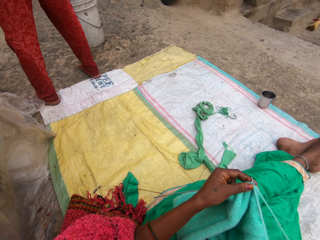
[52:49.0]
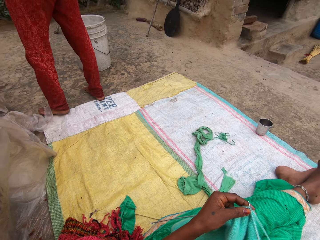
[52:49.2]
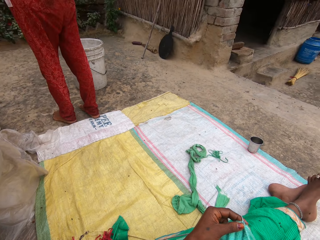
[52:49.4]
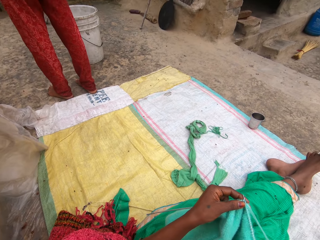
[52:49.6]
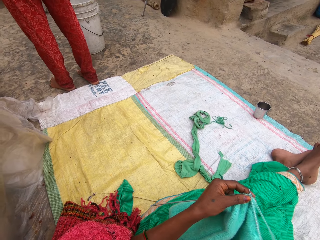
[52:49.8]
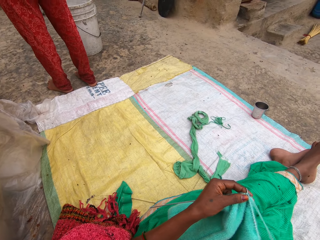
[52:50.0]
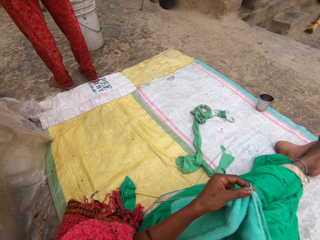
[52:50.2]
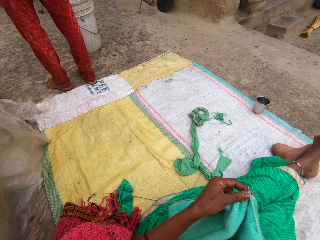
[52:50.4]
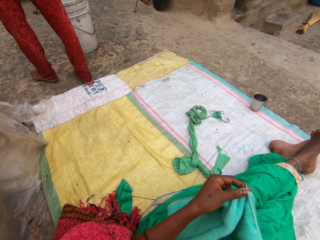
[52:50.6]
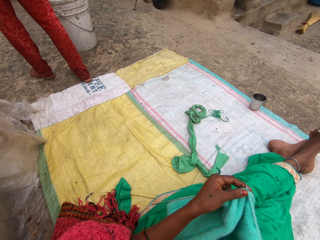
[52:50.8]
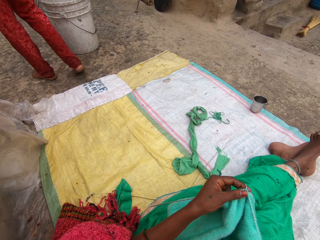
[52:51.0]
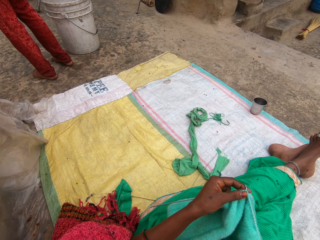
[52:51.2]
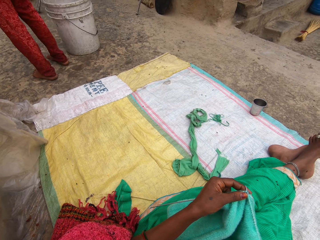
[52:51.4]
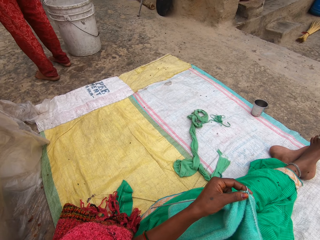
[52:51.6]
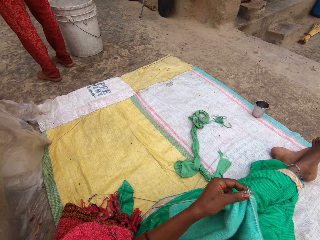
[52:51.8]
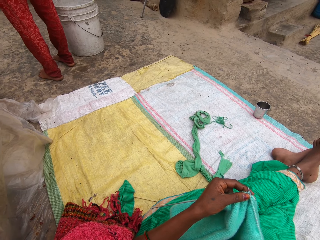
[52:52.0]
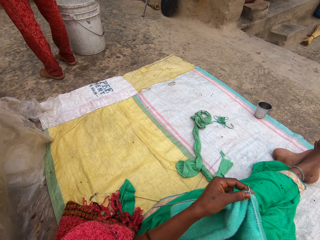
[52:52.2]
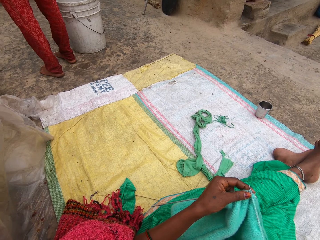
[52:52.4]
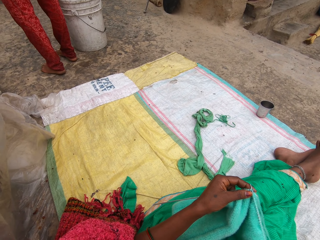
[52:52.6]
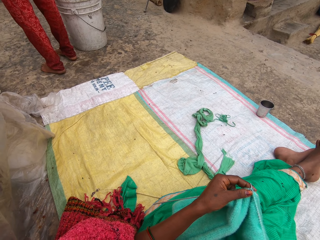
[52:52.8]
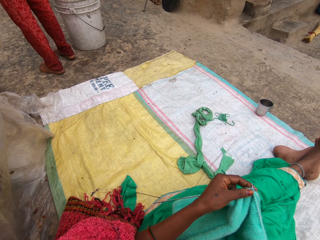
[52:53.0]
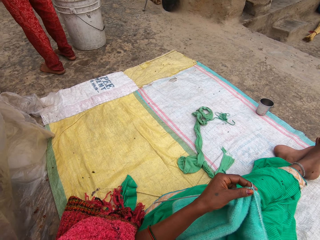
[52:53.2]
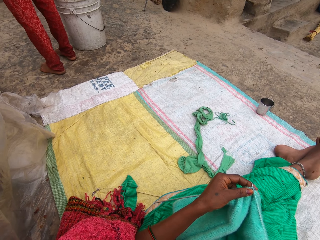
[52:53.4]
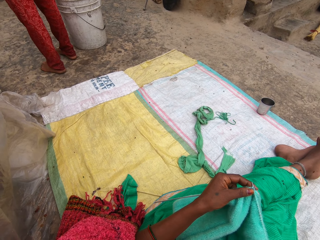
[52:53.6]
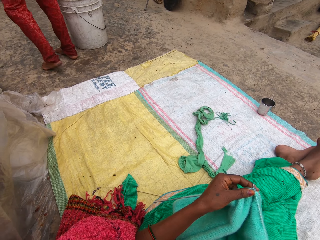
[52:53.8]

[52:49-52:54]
A woman moves around the compound. The camera wearer looks around the compound.

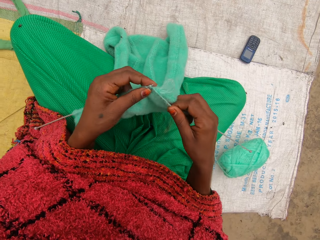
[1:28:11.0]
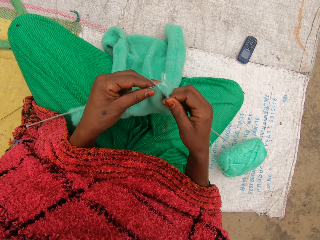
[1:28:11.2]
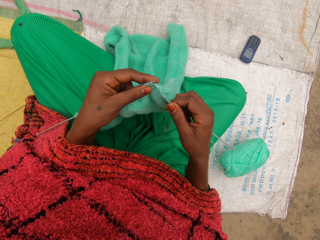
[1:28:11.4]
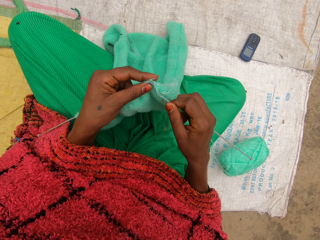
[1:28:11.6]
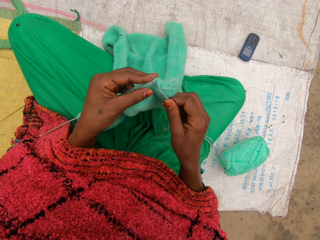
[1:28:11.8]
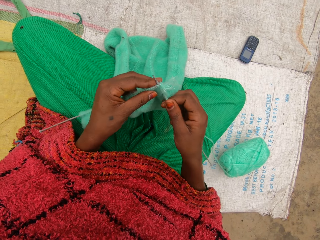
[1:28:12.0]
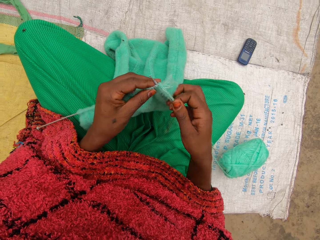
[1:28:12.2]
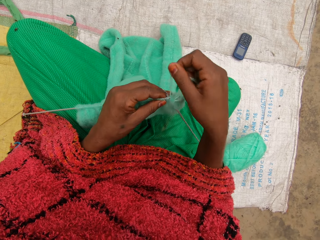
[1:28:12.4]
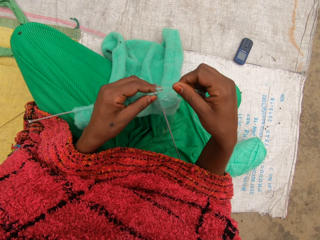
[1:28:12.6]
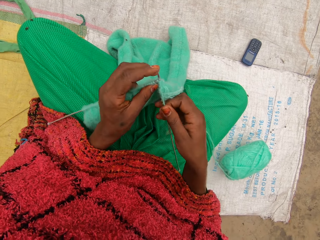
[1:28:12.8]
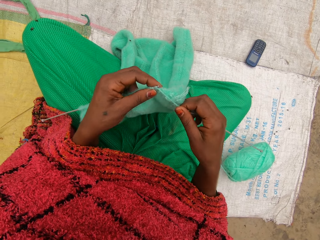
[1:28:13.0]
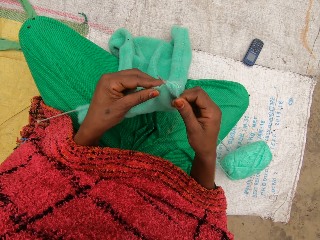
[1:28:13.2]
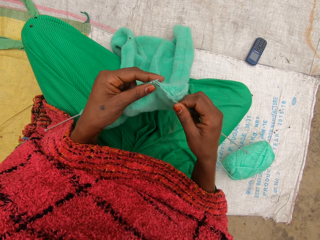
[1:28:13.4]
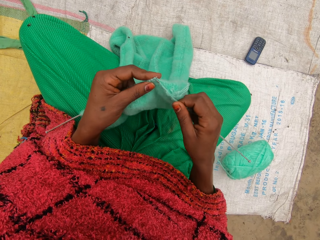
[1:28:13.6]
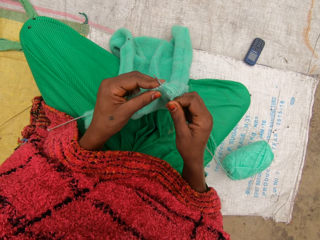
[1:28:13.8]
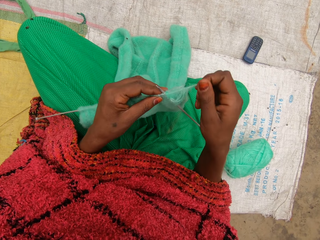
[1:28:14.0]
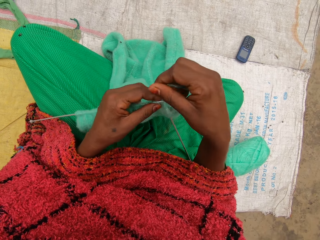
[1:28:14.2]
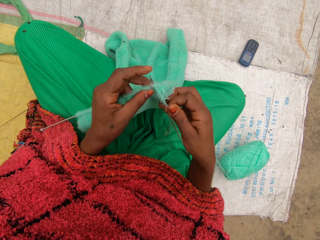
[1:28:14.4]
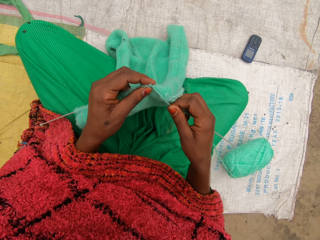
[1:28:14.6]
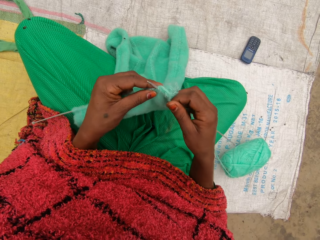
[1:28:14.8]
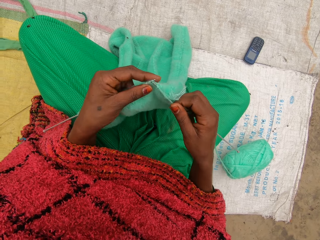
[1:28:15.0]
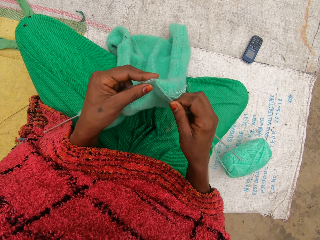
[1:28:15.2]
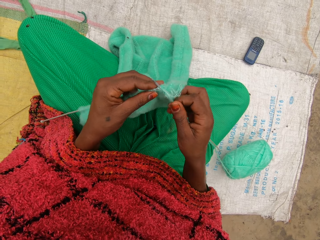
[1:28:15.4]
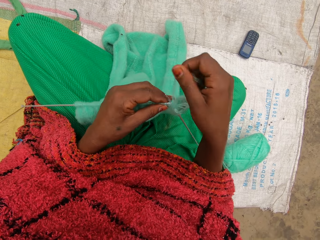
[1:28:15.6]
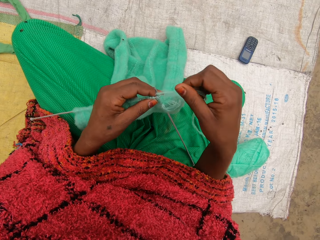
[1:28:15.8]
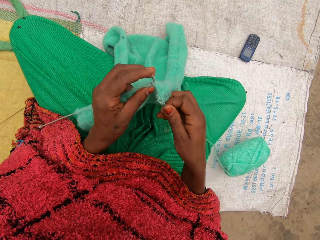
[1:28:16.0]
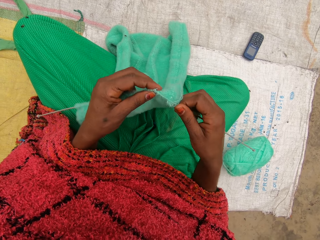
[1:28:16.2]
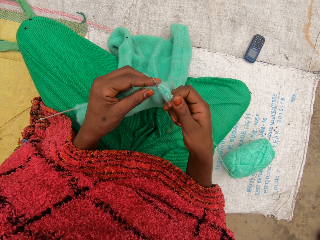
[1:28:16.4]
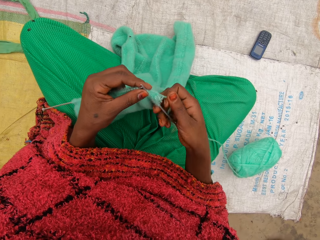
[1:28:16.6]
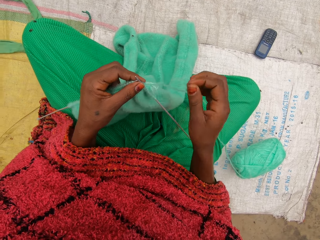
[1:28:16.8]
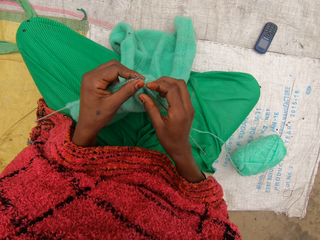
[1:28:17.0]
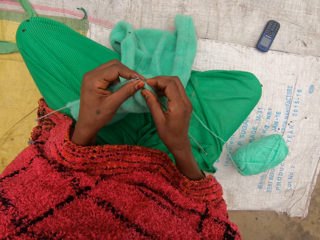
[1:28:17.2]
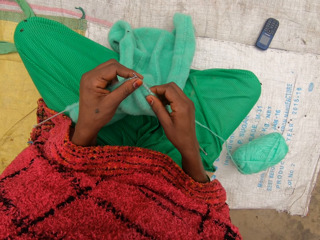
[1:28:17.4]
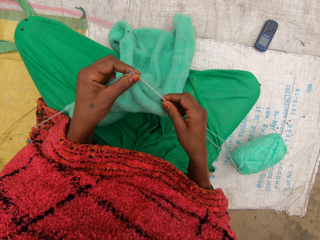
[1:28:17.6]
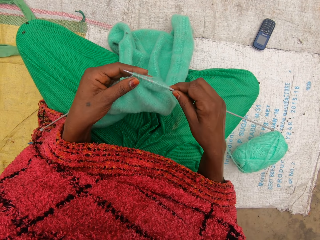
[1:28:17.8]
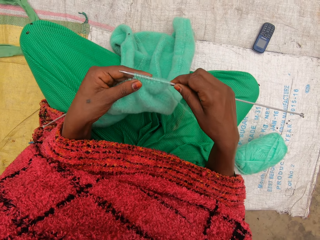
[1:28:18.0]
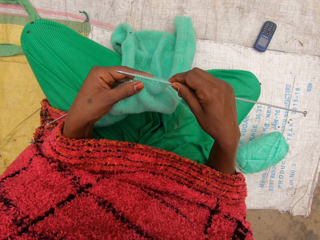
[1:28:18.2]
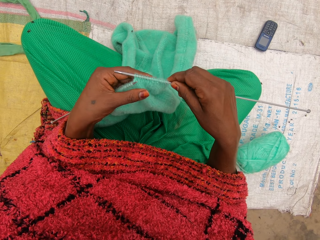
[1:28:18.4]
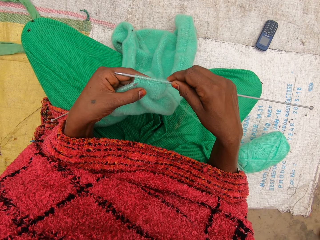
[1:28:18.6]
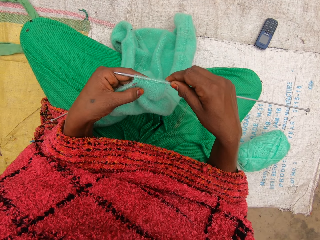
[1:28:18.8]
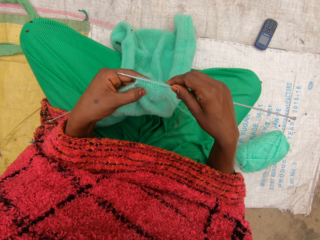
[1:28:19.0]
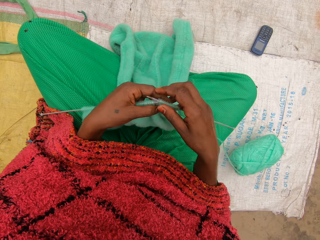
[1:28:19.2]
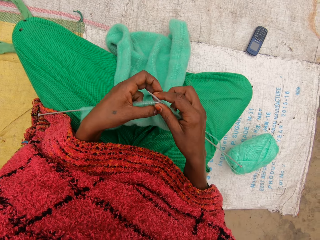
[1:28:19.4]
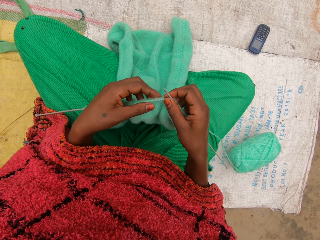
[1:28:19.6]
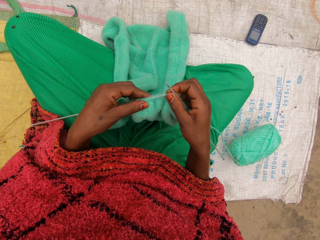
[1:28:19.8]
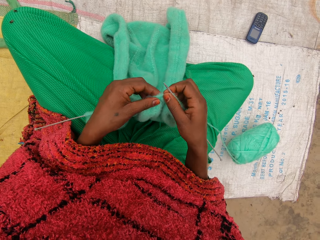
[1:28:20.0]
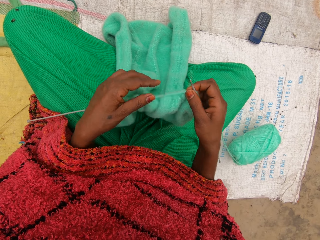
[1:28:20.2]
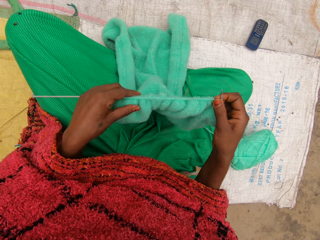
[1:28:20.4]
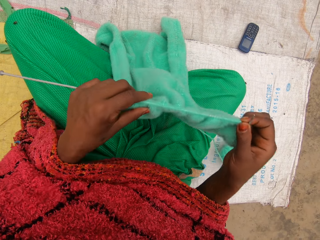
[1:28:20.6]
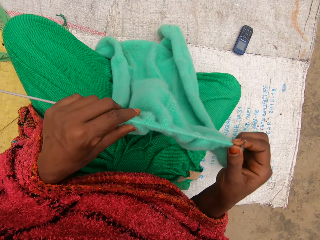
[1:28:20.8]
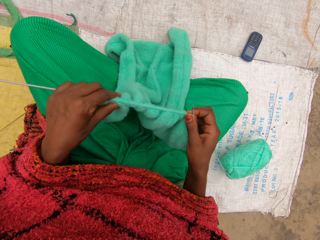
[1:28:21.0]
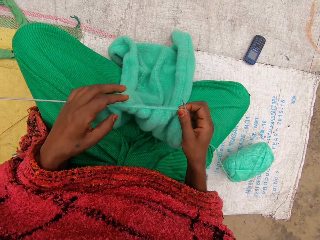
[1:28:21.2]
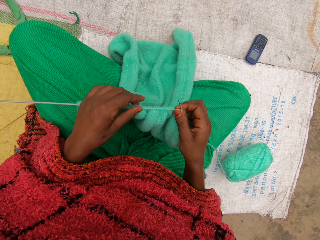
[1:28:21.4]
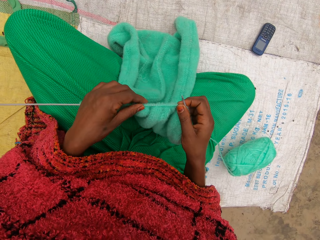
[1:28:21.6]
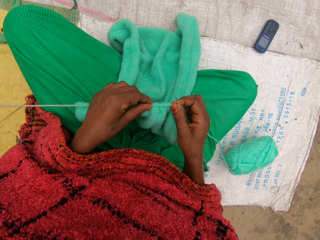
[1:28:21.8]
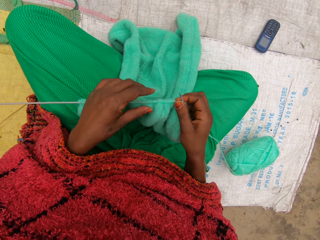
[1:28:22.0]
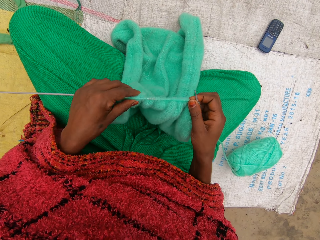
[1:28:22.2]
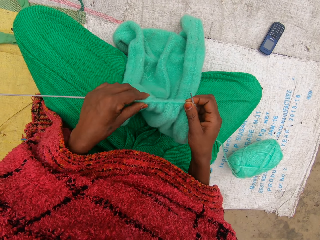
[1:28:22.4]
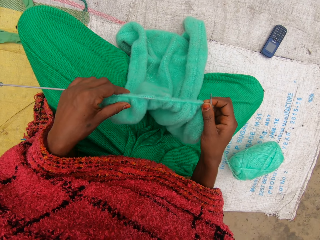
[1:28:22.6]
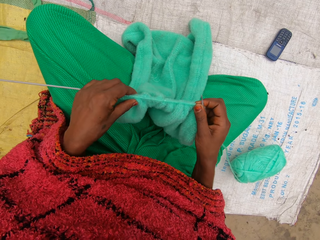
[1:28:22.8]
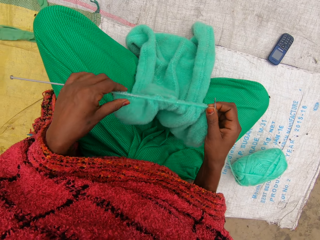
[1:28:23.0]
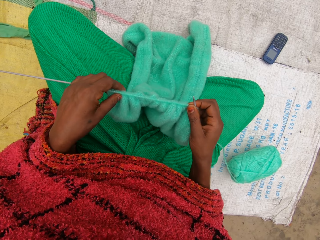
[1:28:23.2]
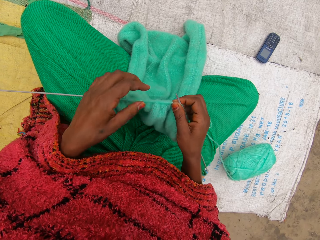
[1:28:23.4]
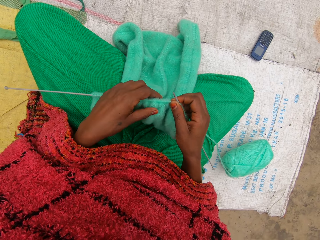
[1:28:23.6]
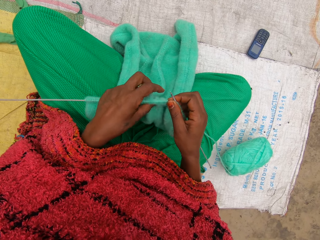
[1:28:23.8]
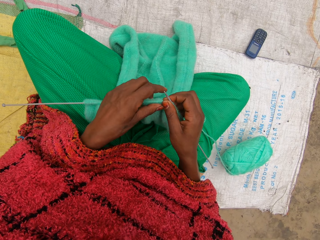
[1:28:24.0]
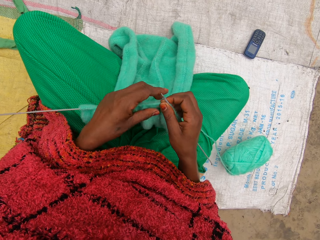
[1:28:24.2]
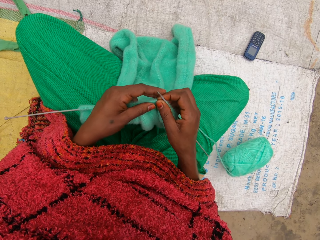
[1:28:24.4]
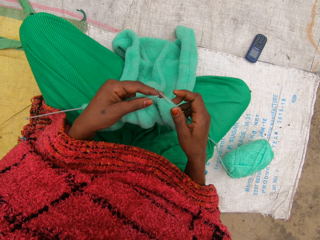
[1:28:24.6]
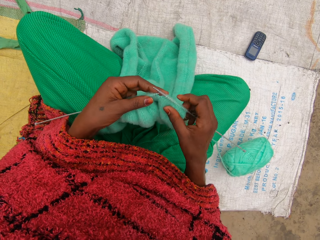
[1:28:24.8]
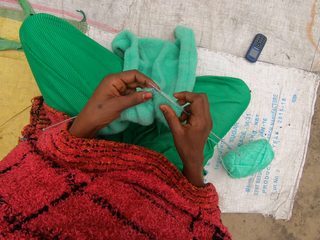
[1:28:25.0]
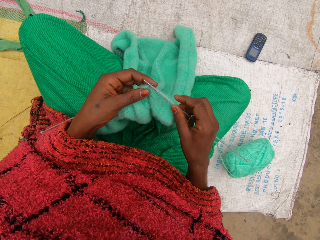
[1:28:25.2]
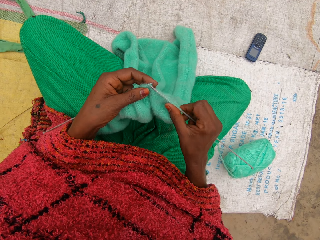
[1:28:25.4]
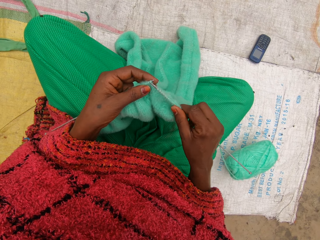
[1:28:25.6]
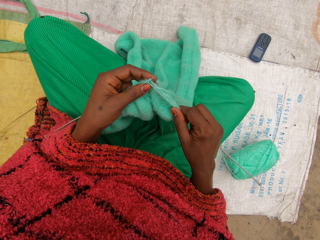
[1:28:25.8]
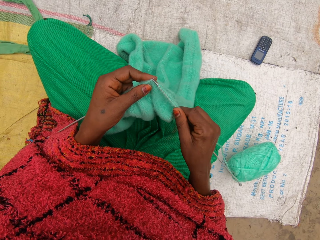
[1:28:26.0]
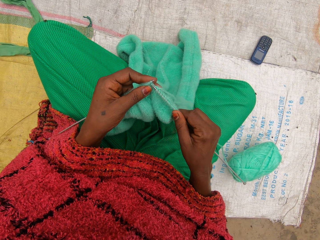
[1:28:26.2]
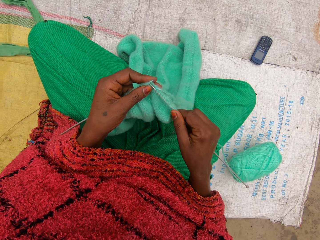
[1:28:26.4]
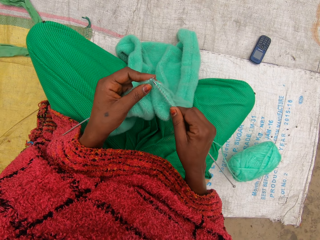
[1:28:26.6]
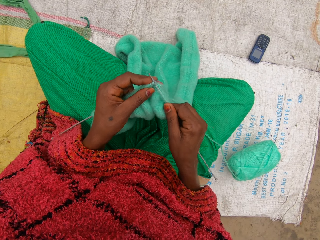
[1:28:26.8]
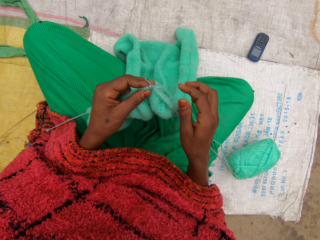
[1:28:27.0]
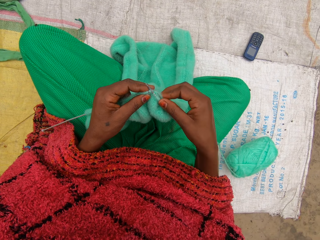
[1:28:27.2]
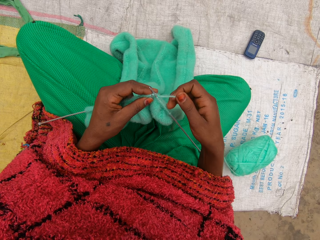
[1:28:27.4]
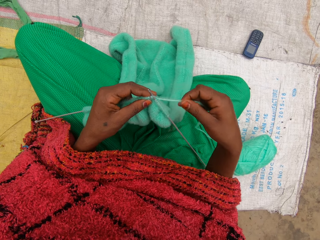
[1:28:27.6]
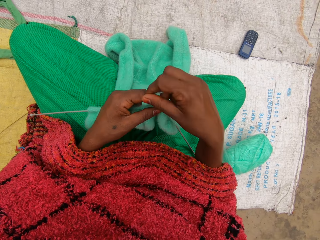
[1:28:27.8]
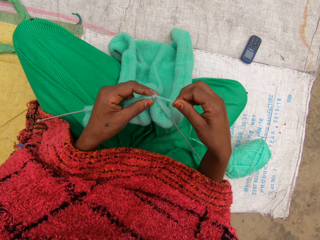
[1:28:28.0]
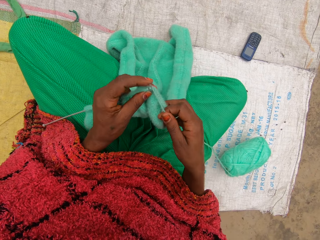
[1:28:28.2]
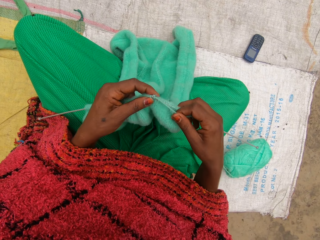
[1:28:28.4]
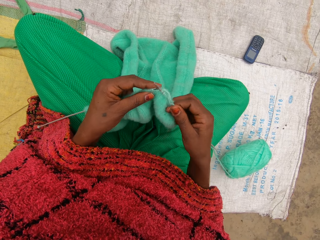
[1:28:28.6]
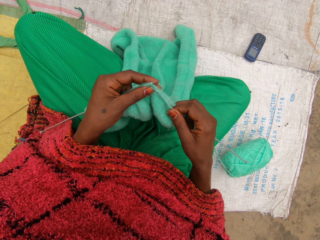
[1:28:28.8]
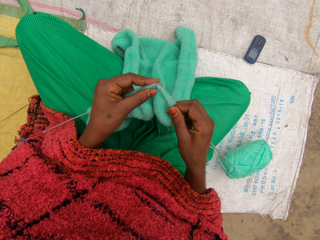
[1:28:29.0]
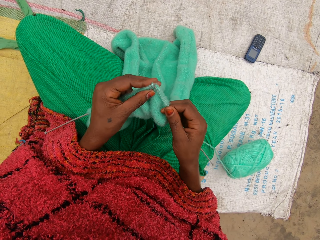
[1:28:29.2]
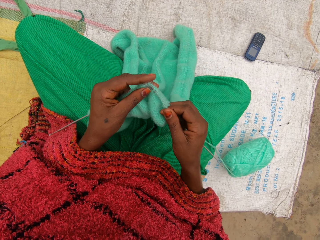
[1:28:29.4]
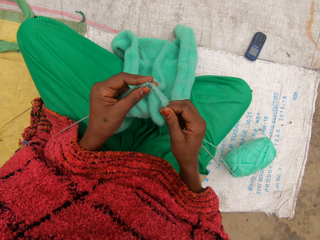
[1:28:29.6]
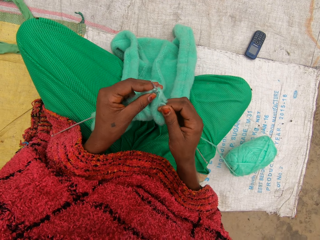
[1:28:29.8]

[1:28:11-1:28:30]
The camera wearer knits the yarn with the crochet needle. She separates the knitted yarn and inspects the knitted yarn. She pushes the knitted yarn towards her right hand. She adjusts the cloth. She pulls the knitted yarn towards herself. She pushes the knitted yarn towards her right hand. She inspects the knitted yarn.
